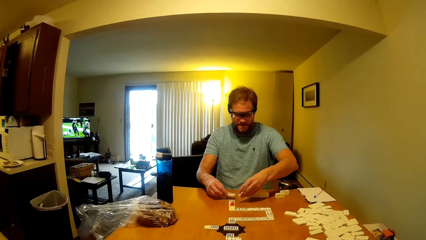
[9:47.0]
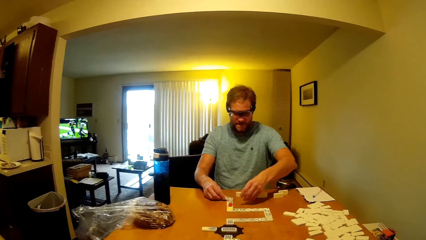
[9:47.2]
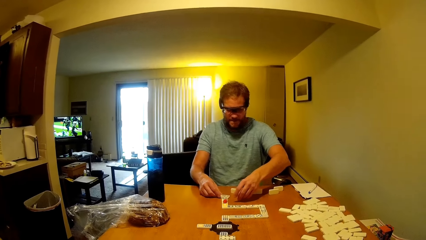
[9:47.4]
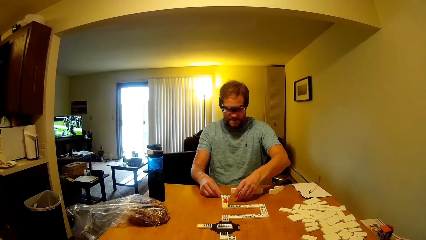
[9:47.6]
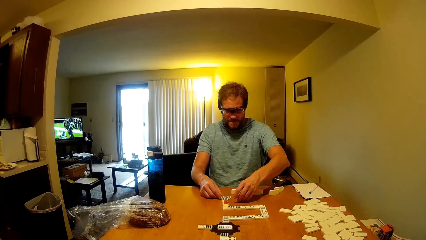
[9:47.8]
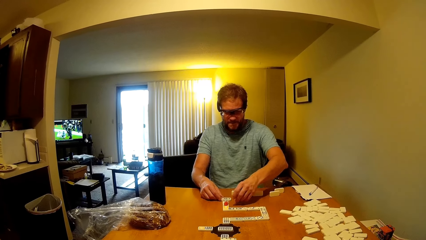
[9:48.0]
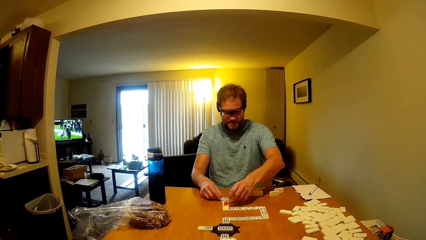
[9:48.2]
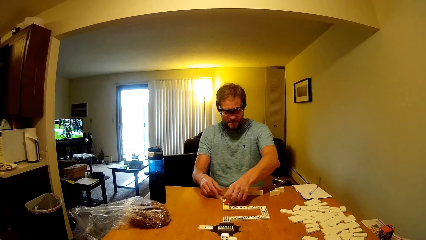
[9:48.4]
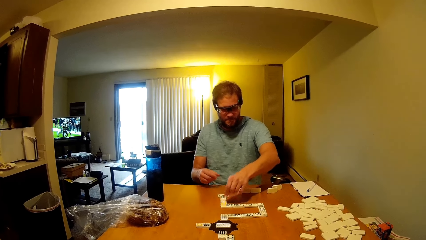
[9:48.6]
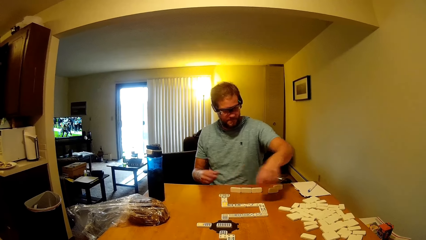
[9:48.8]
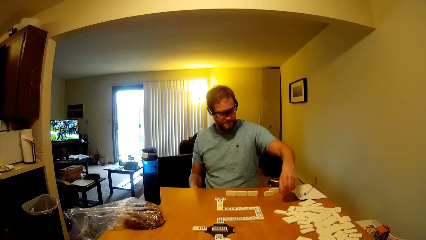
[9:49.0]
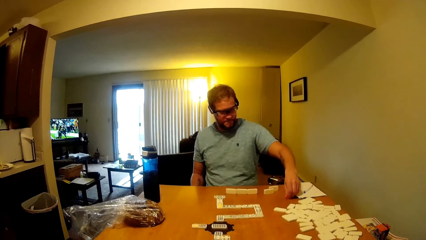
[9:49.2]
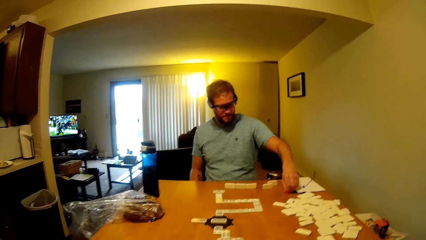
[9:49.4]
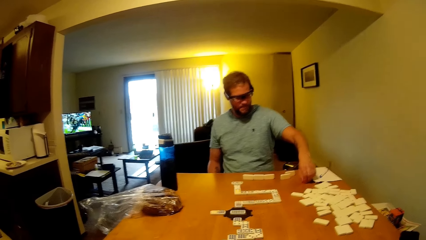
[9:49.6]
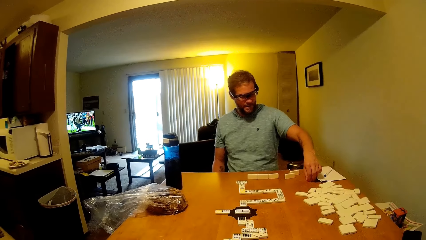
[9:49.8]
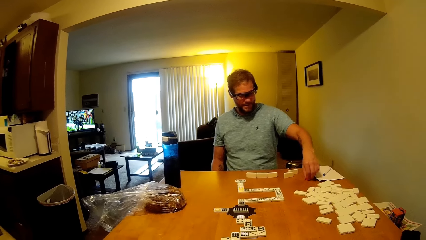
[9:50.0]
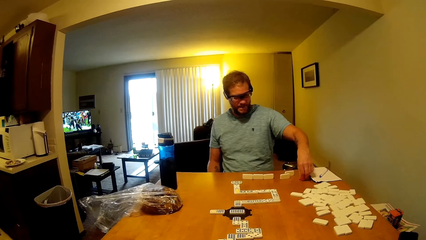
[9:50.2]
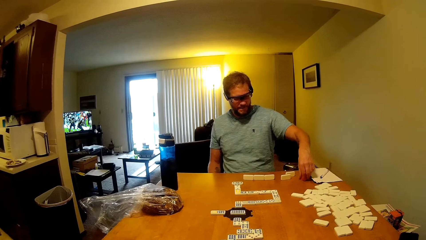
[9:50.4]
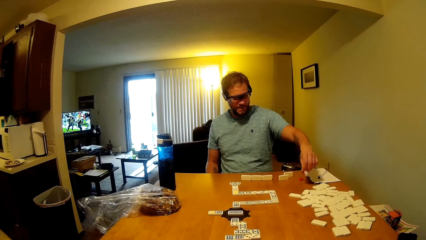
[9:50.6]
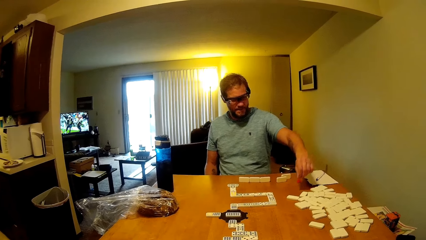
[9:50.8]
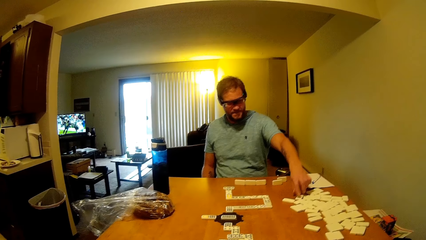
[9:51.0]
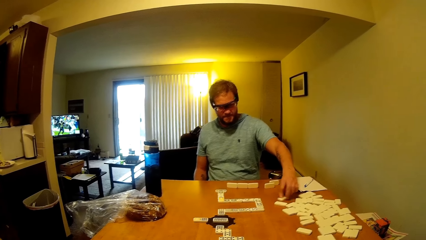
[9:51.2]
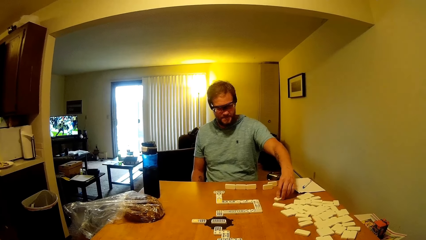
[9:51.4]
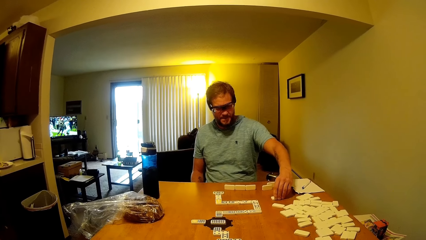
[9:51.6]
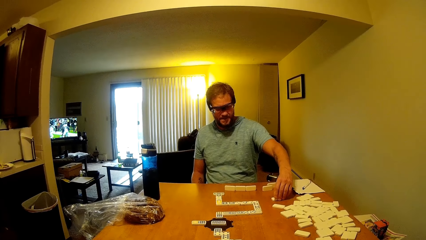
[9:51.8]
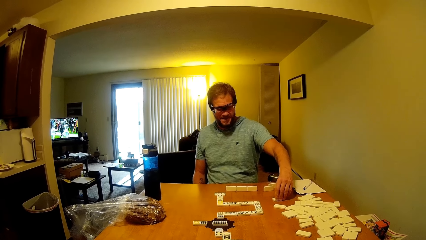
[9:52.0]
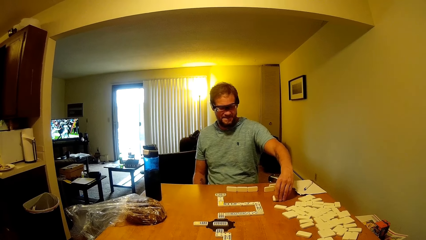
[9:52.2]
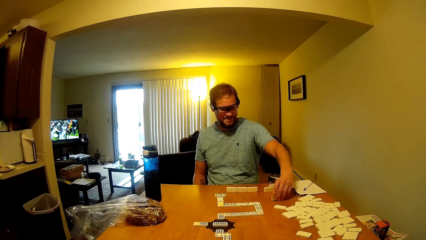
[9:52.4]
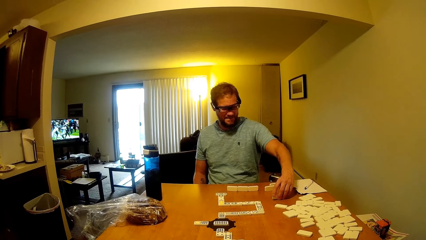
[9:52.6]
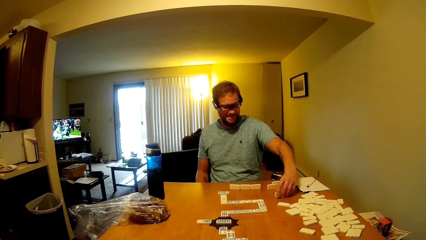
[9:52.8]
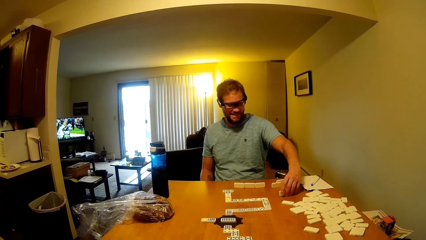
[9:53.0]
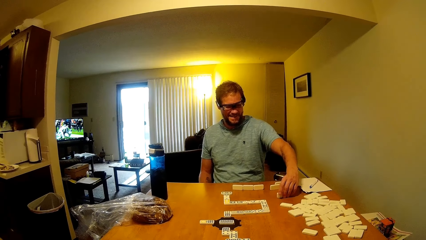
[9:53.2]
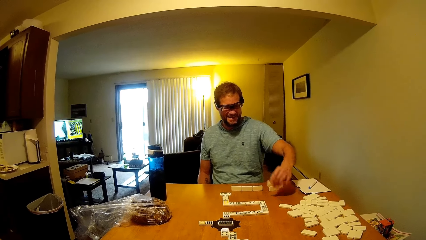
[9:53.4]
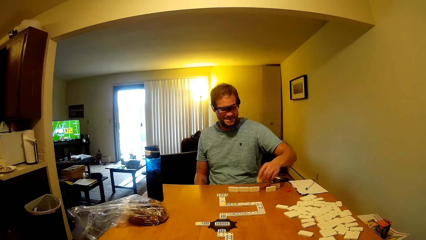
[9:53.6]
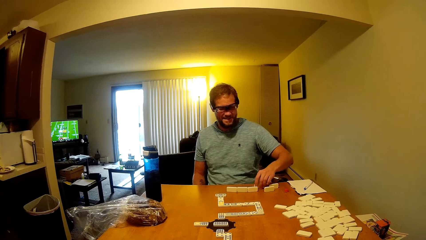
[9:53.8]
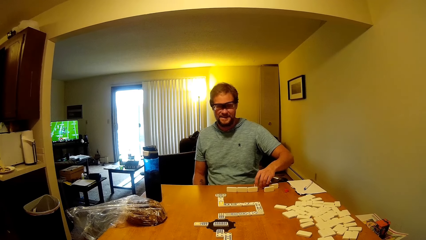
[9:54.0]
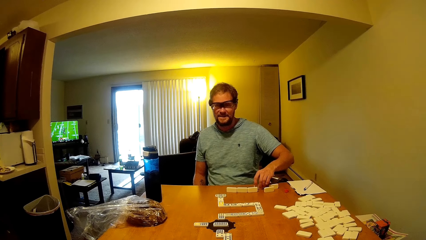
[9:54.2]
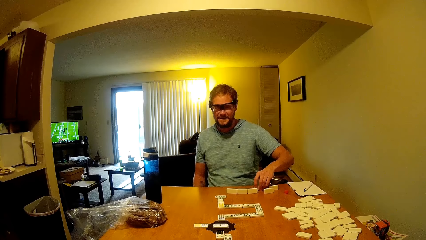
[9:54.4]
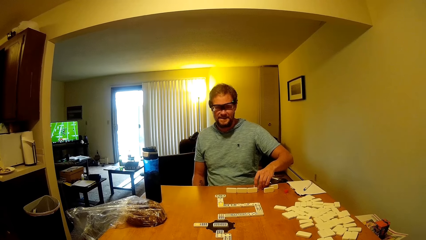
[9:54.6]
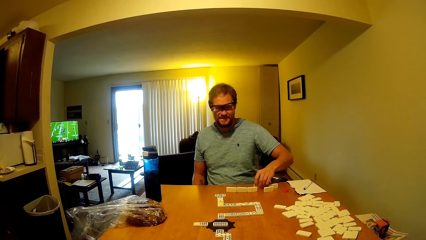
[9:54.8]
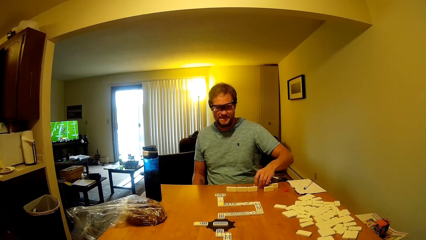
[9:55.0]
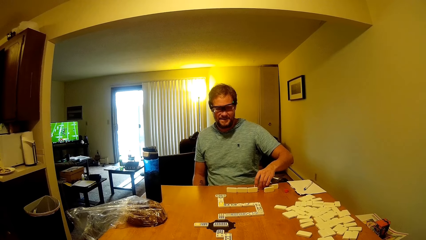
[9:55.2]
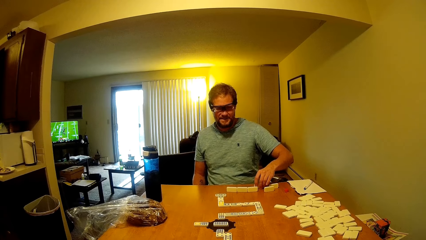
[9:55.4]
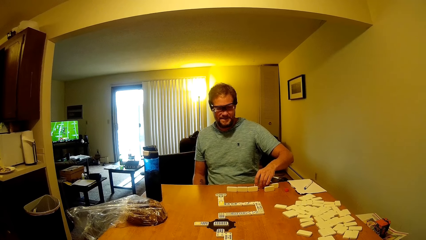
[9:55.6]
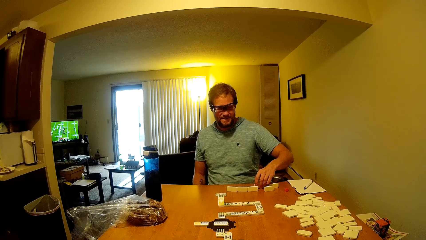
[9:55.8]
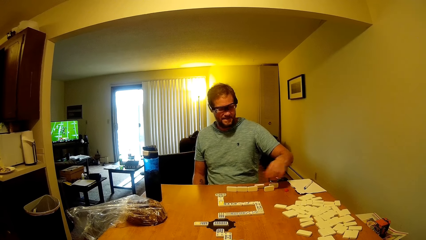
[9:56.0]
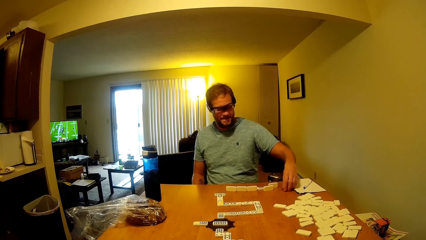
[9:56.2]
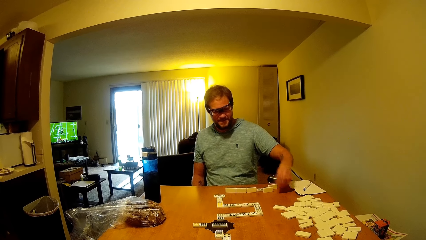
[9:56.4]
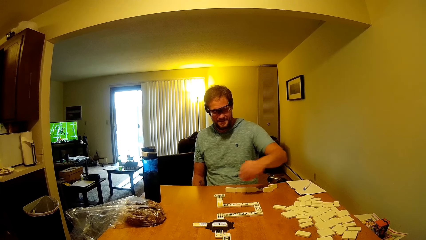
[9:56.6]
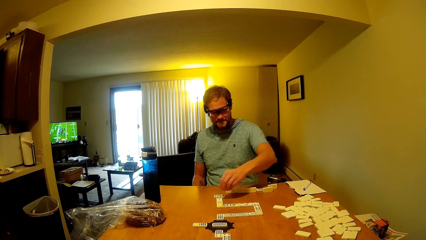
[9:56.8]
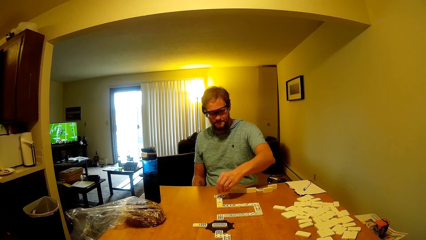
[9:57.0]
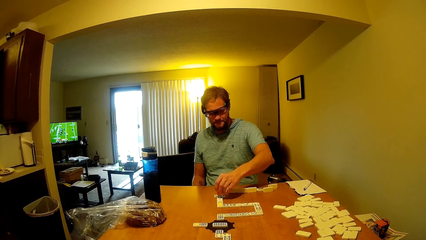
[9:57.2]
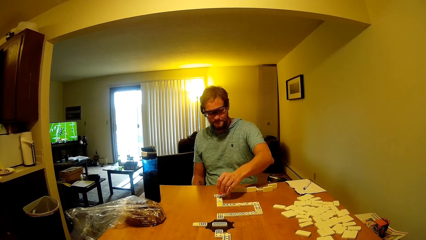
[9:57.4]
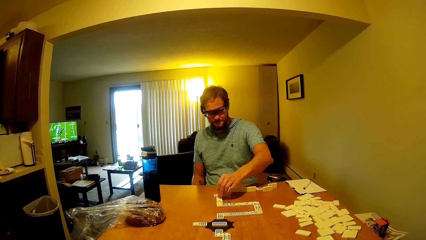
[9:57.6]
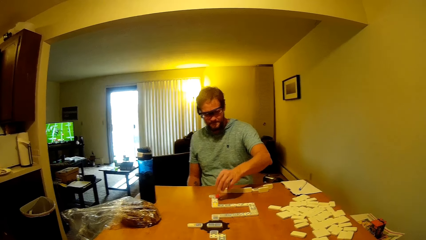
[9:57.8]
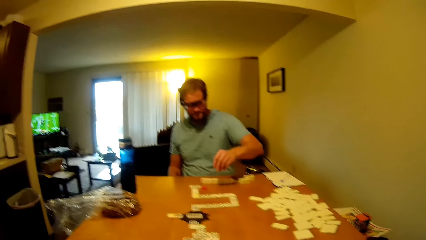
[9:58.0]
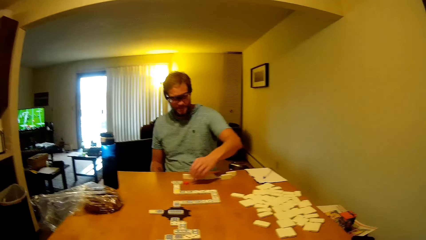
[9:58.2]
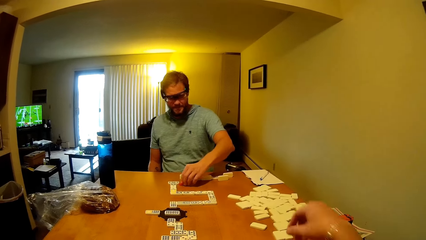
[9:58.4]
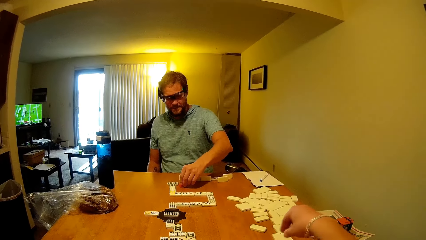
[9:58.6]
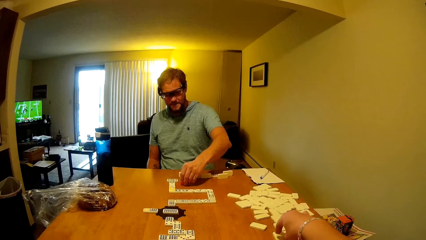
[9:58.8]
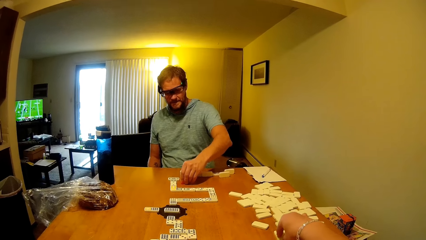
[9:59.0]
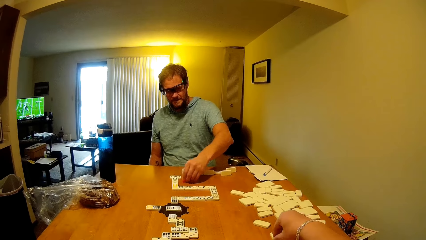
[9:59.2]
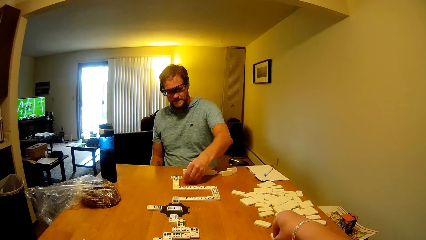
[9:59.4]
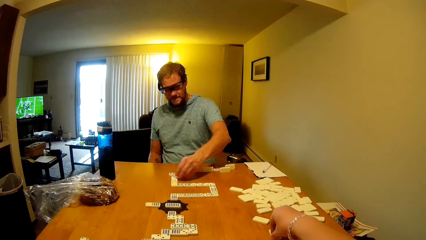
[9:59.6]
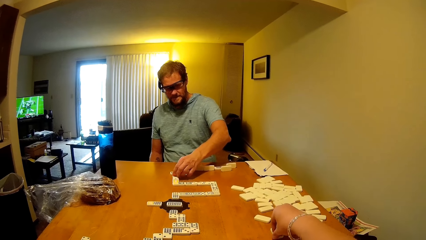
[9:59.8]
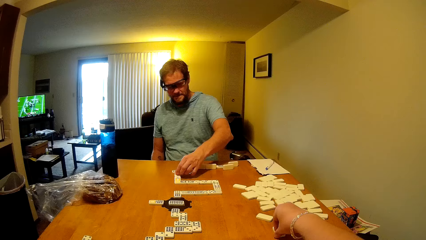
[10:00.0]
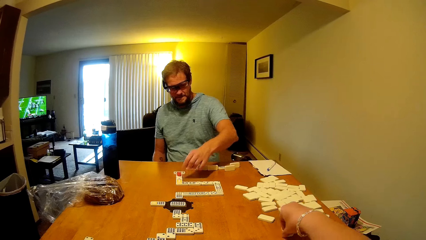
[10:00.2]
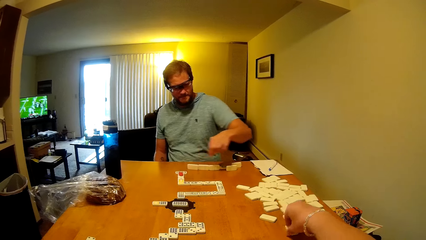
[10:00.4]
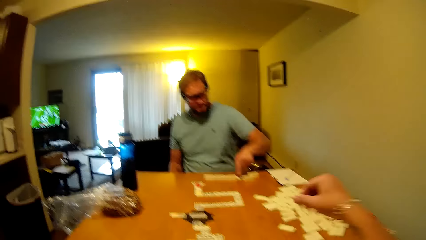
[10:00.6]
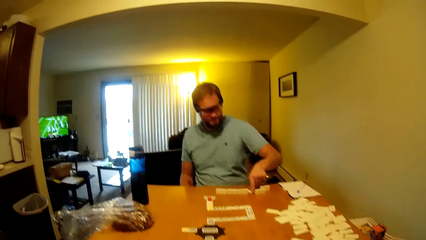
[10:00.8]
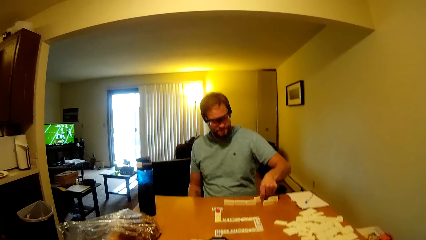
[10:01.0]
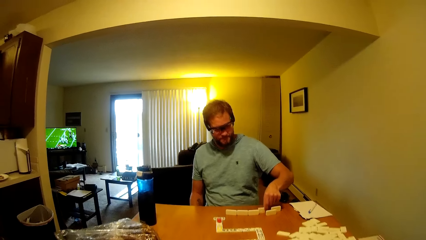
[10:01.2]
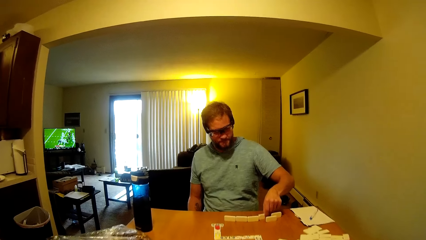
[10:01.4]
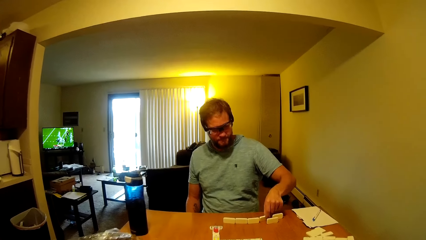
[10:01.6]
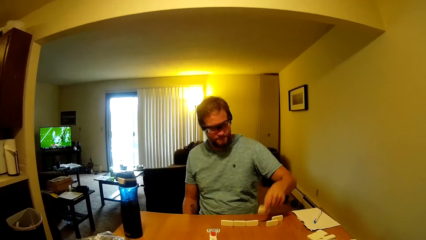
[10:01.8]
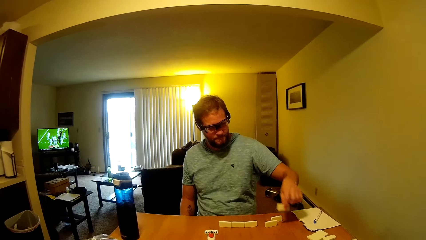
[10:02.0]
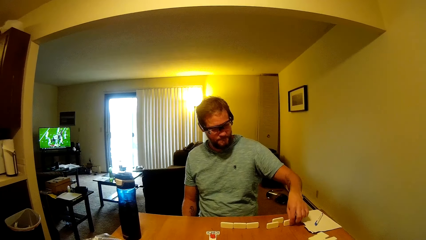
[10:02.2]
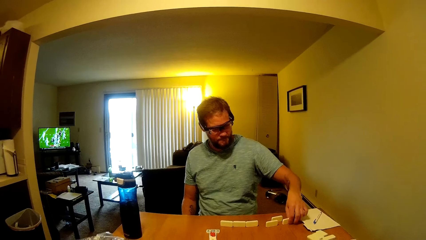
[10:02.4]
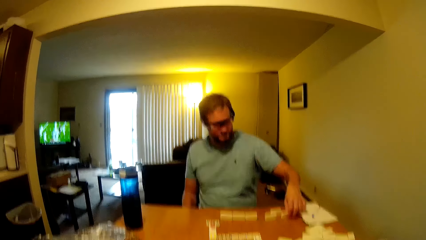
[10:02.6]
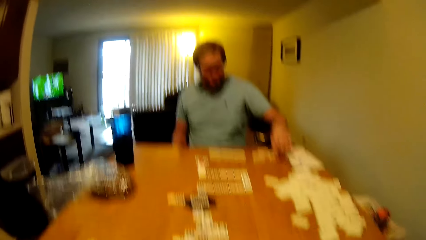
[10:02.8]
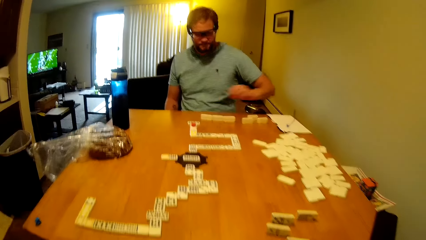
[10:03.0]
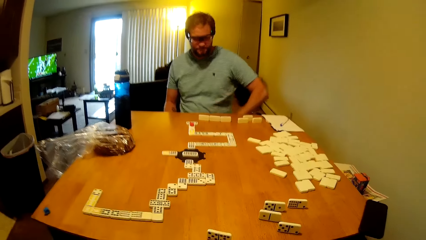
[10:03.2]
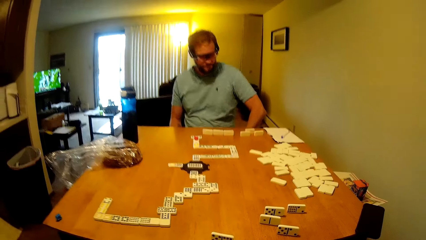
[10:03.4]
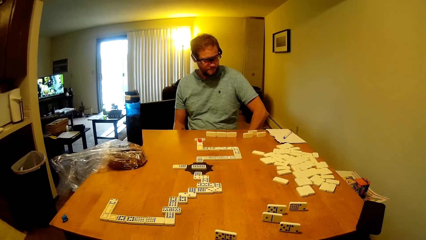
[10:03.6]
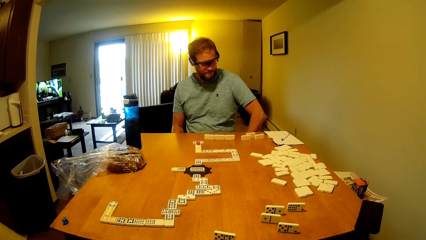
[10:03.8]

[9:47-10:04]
A man places a word board. The man plays a domino piece and moves the domino piece. The man moves the word boards. The camera wearer picks up the word board. They move the domino piece. The man plays the domino piece. The man assembles the word boards.
